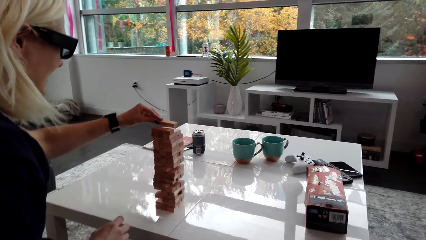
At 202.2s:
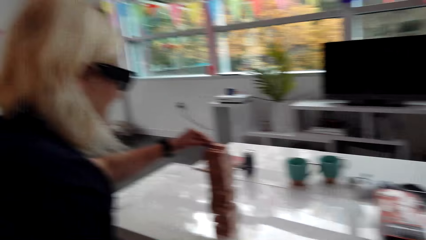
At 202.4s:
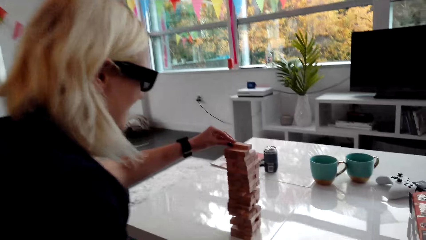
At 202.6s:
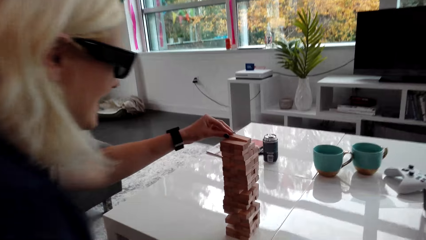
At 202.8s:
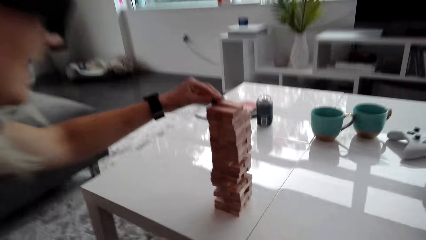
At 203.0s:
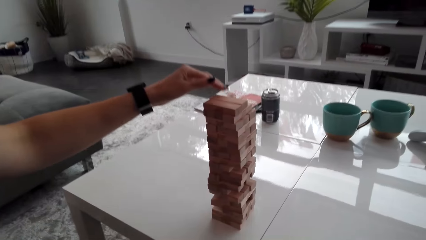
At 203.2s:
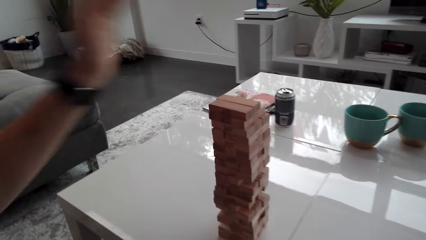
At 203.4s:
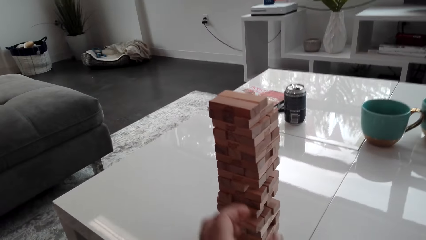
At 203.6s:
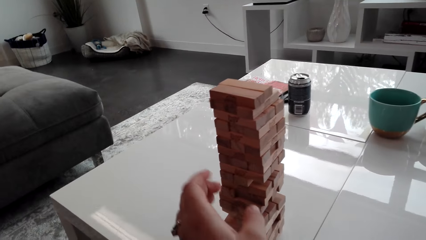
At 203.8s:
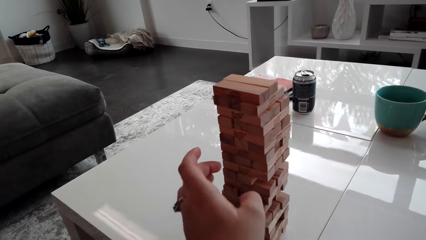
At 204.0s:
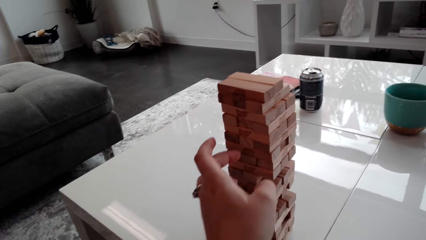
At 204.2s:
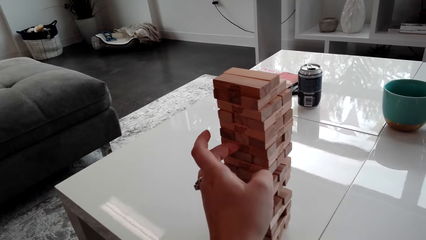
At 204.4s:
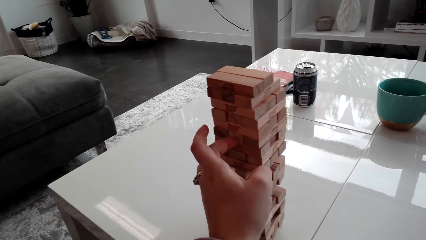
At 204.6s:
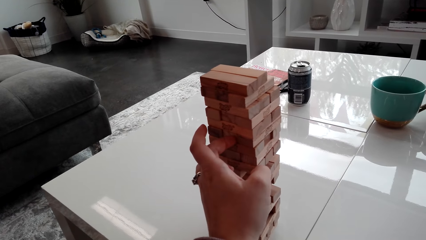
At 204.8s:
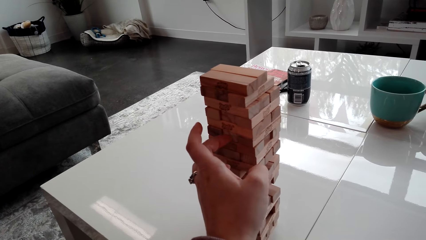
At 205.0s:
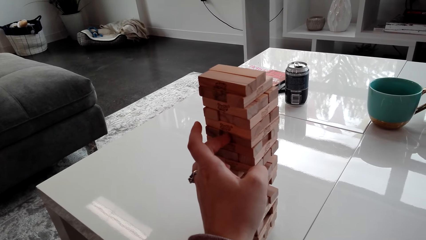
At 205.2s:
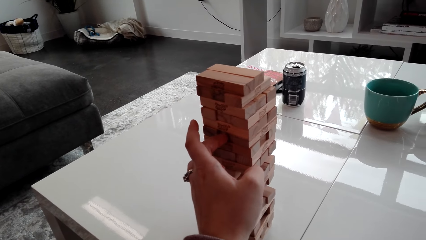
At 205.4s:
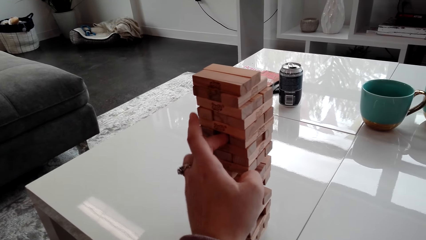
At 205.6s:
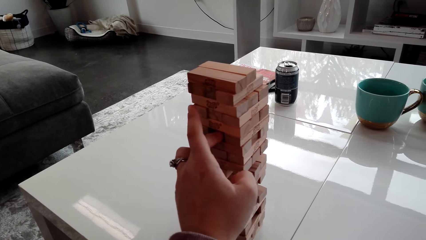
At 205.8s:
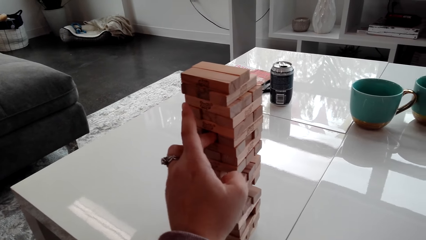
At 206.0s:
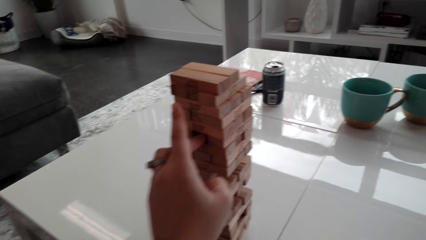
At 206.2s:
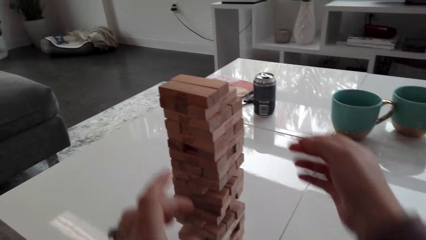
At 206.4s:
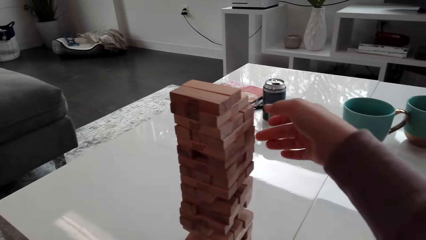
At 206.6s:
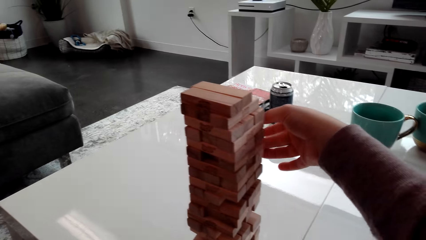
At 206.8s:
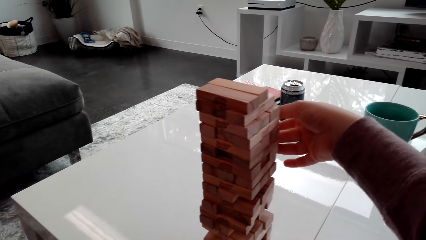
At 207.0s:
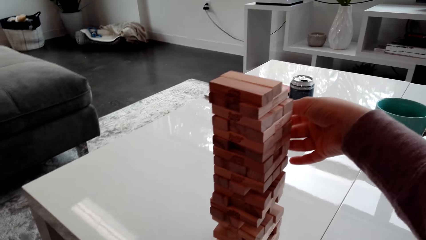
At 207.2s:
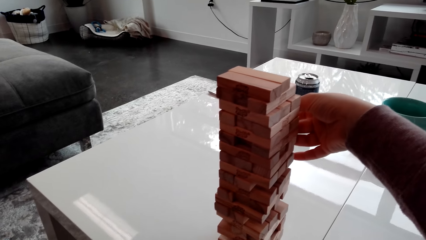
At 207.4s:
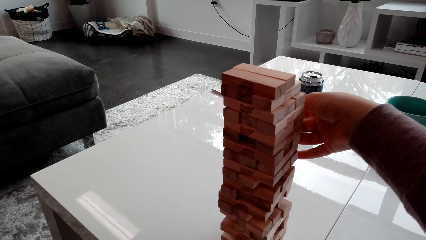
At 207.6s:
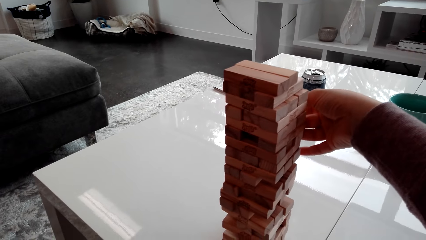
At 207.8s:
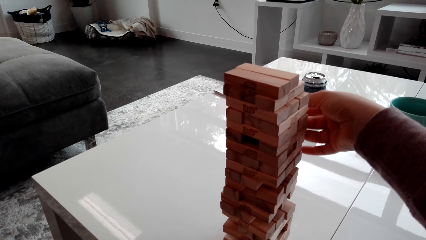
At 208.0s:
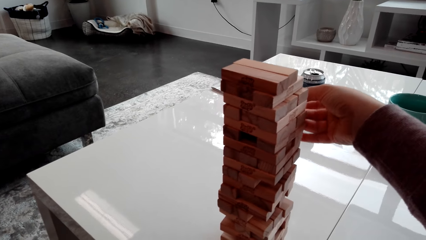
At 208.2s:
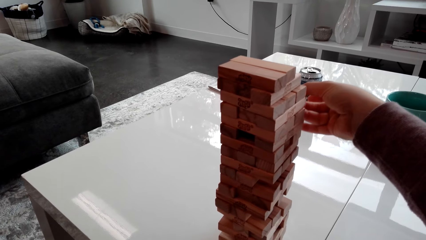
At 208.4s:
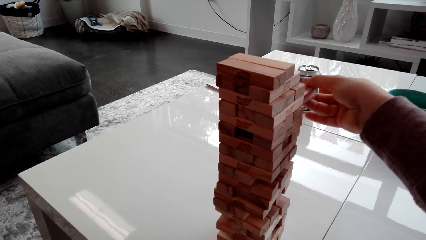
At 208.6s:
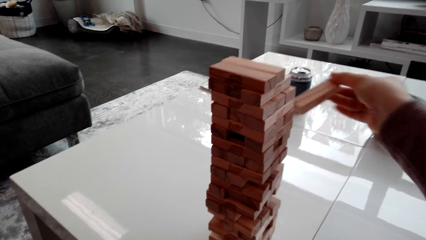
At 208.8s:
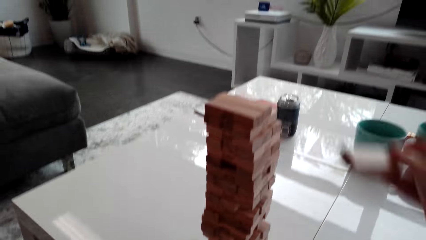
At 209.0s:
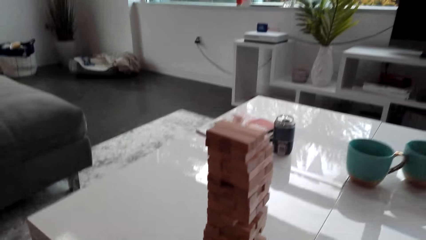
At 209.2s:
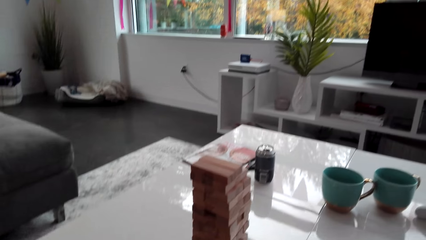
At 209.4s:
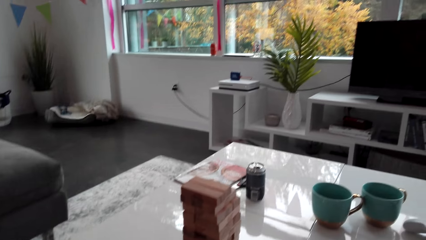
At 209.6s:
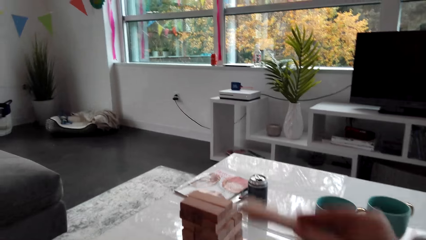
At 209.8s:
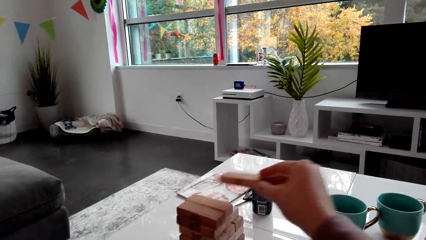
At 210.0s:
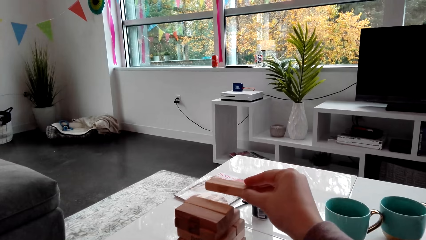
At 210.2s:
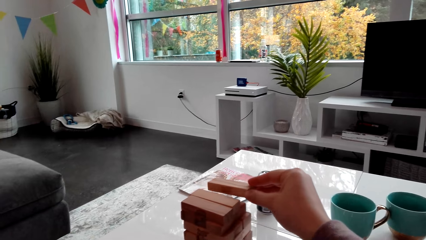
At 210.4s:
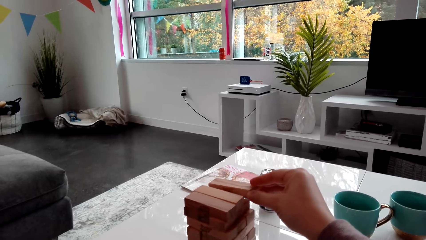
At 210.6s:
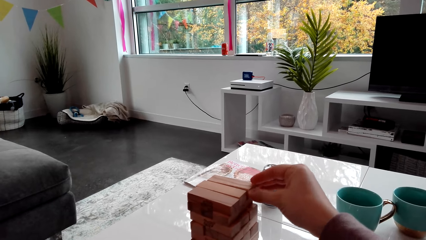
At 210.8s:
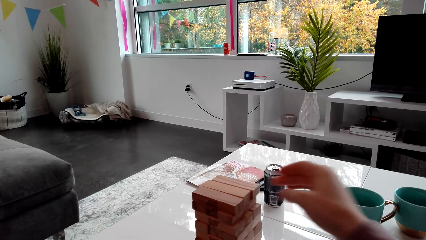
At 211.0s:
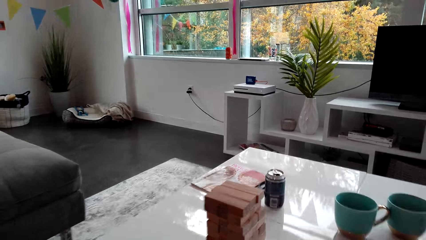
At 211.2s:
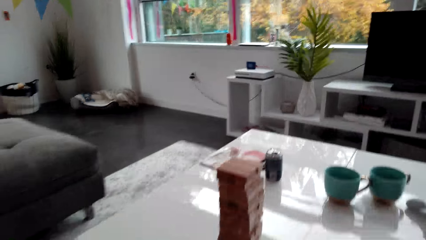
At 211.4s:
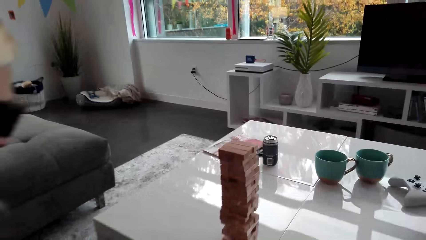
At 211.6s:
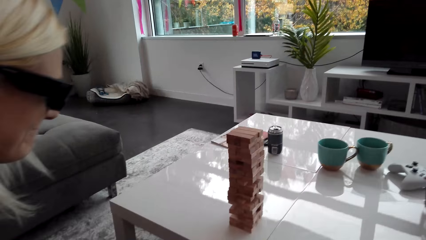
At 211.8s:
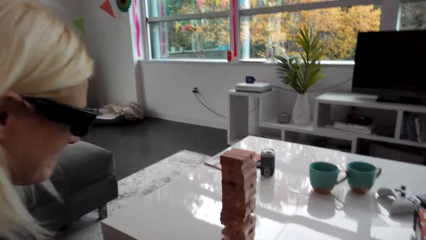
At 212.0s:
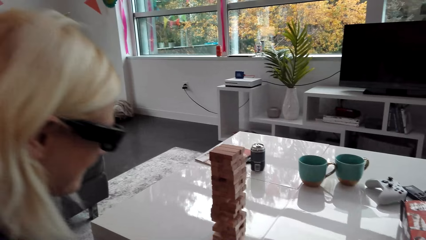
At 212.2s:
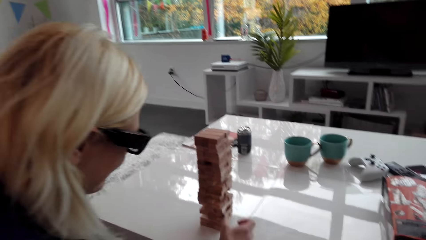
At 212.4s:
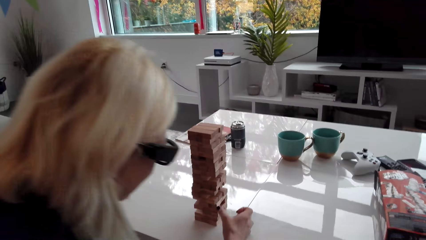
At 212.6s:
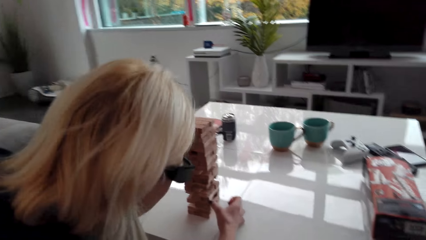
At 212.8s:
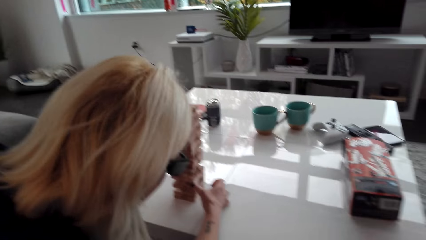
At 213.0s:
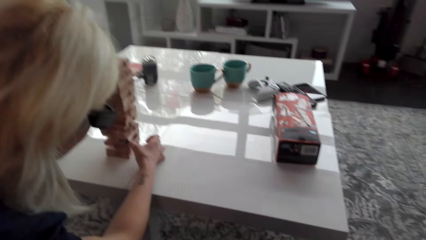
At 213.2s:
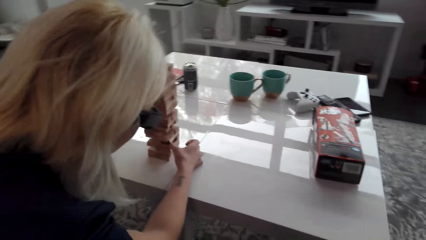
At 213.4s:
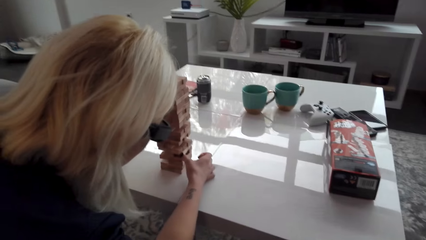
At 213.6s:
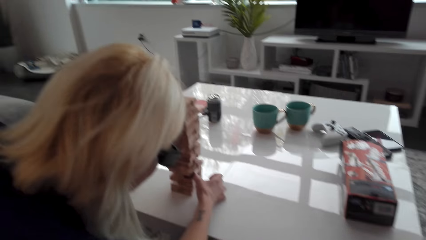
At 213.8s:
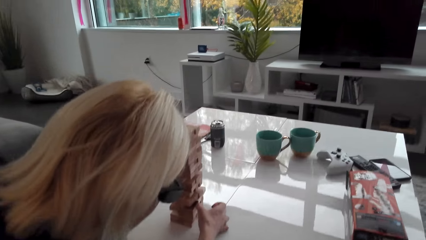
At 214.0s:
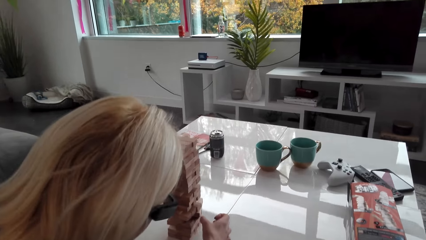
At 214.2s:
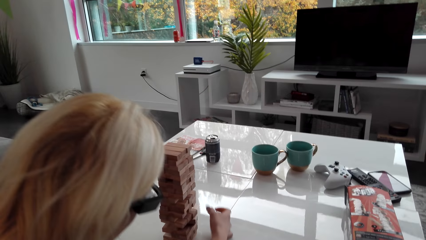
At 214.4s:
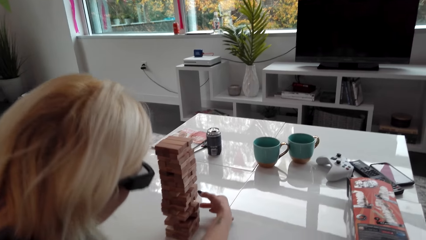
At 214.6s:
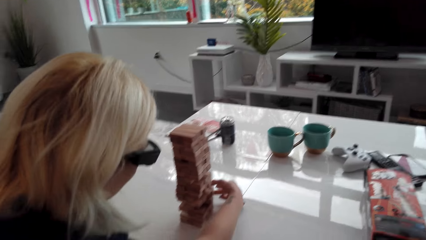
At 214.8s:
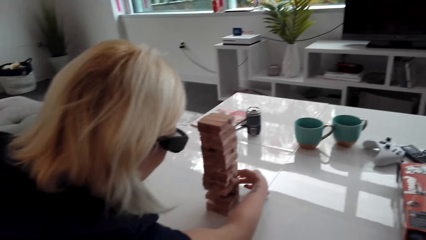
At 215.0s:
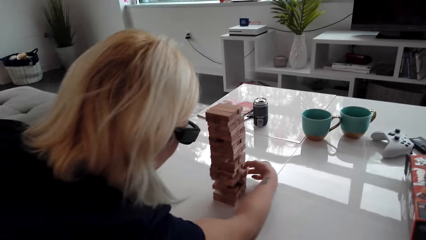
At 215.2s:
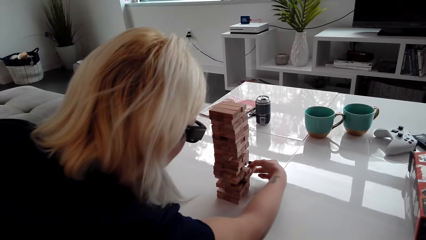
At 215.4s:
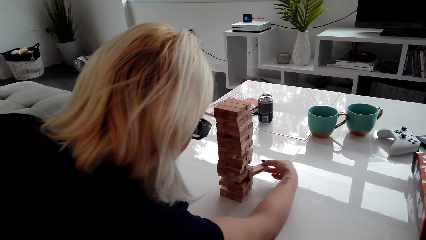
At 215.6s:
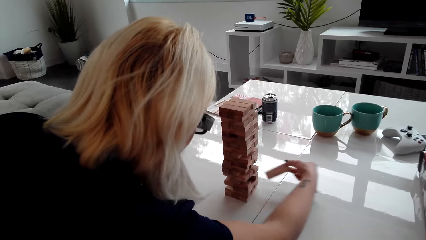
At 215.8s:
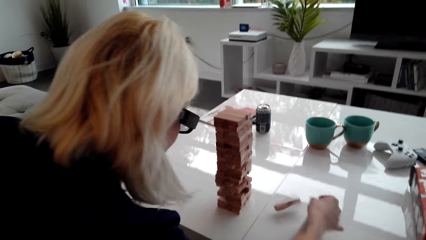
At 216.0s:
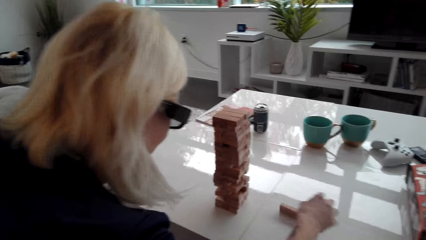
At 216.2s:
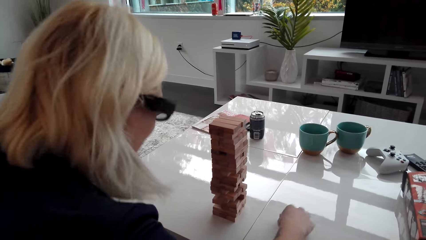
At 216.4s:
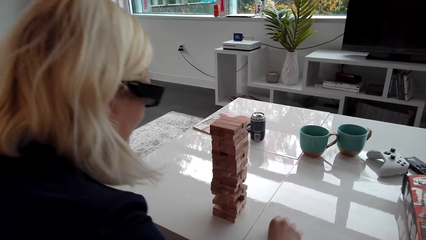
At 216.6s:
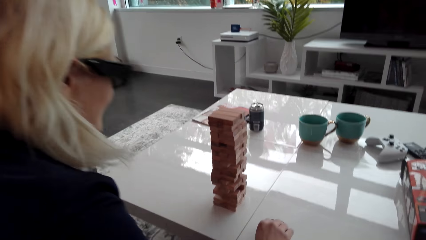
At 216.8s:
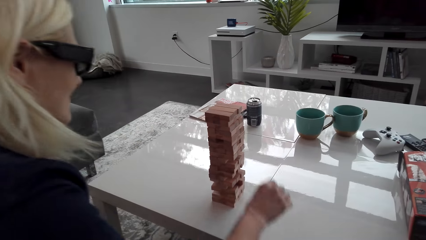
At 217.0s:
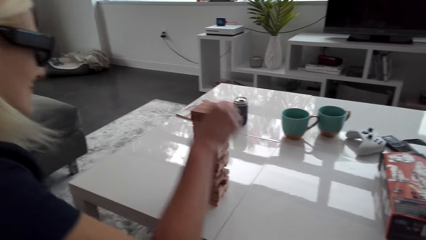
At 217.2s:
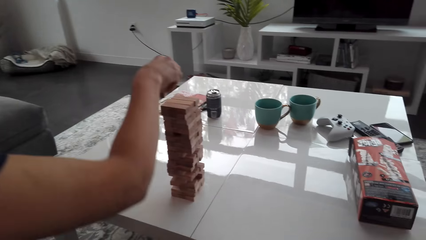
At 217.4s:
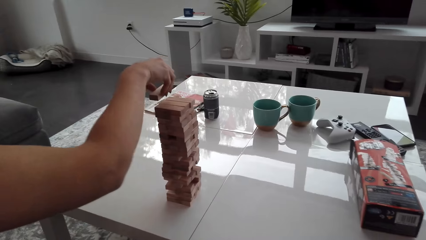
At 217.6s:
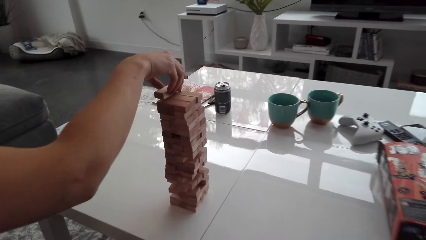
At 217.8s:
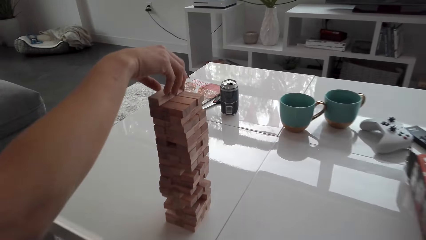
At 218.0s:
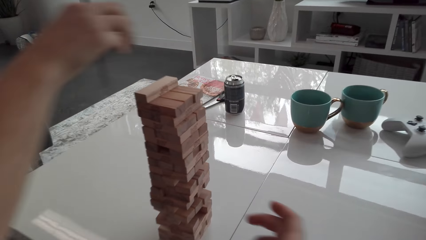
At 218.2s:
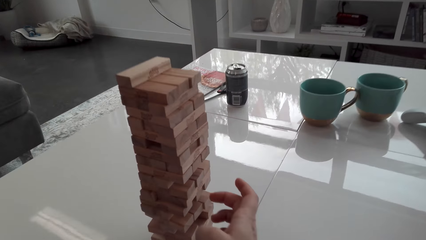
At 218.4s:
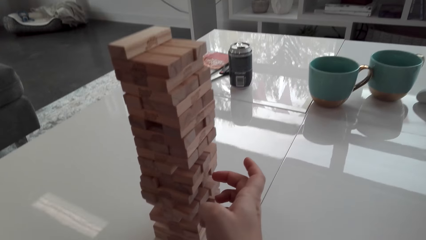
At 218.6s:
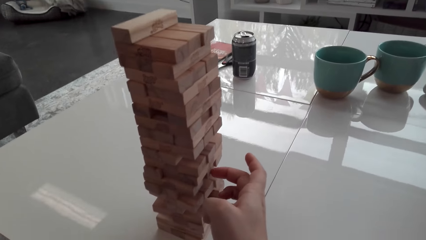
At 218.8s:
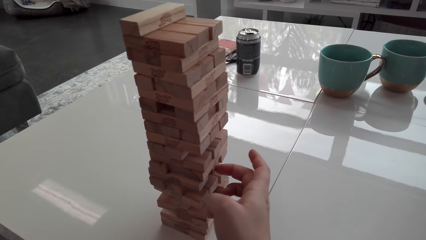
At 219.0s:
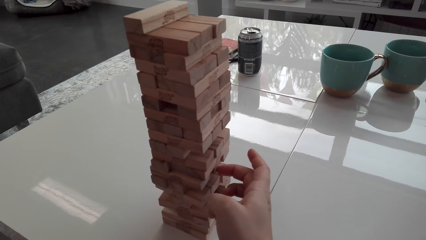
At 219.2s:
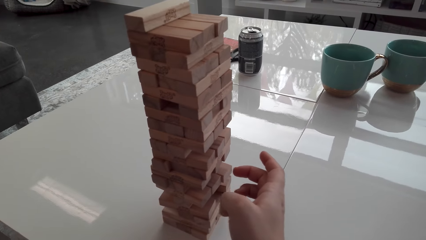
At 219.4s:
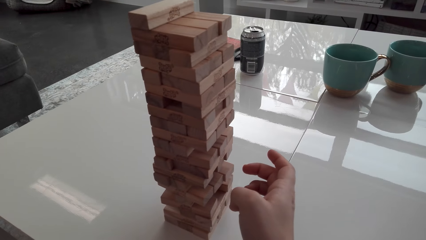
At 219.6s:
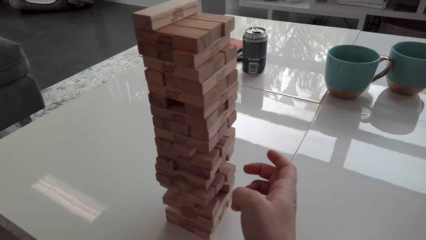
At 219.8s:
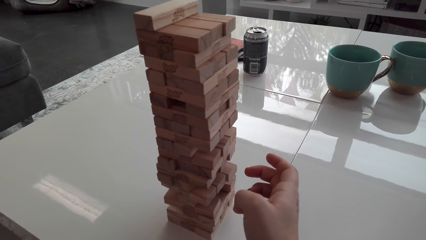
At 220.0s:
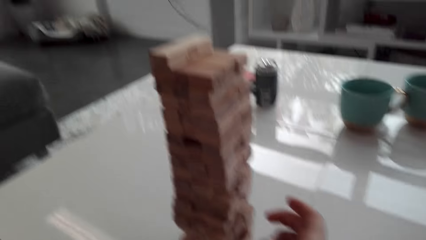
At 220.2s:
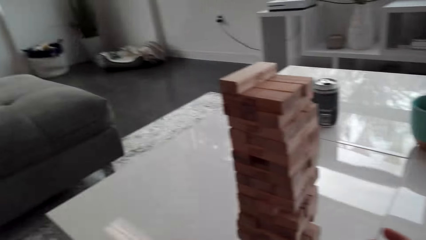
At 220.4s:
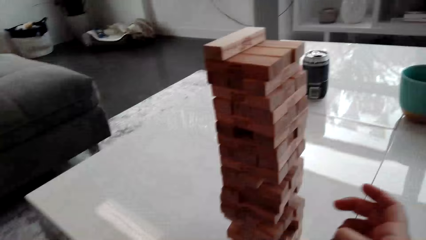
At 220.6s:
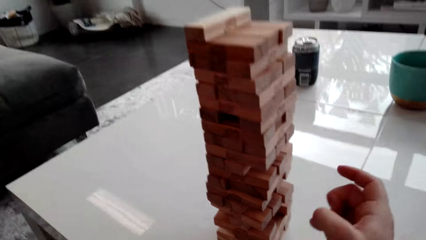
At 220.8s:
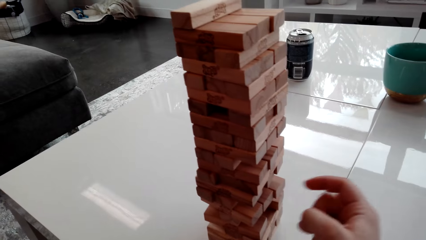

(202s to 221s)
A lady stacks a block on the tower. The camera wearer hits a block on the tower. They remove the block. They stack the block on the tower. The lady picks a block from the tower. The lady stacks the block on the tower.
